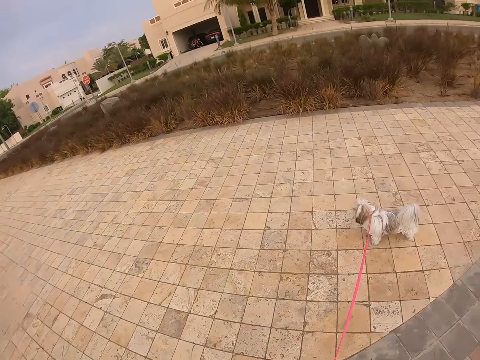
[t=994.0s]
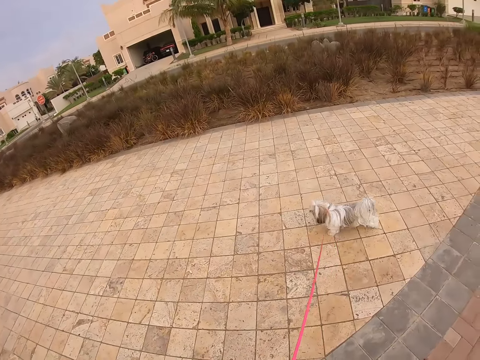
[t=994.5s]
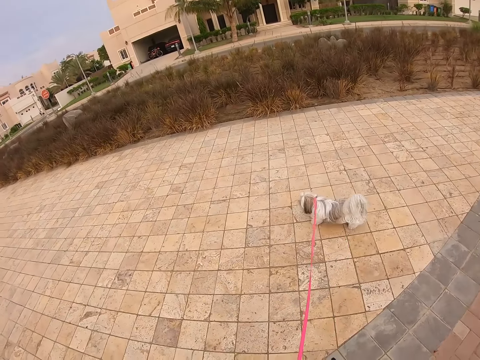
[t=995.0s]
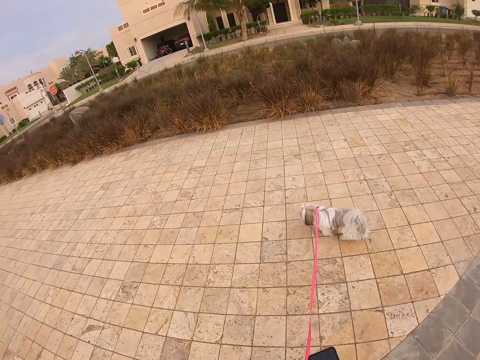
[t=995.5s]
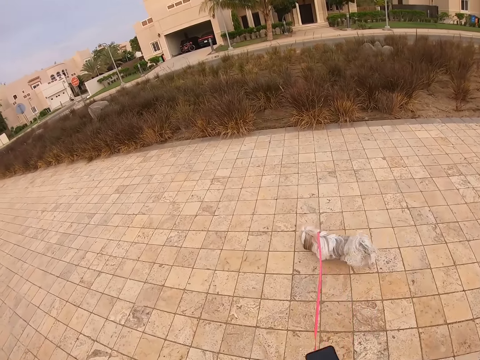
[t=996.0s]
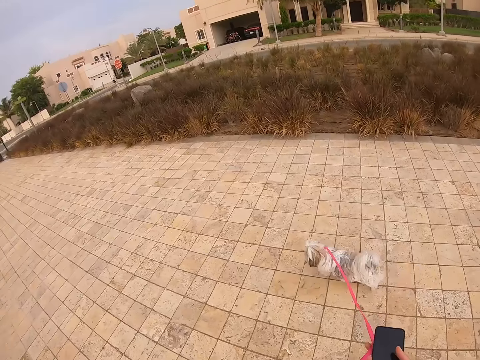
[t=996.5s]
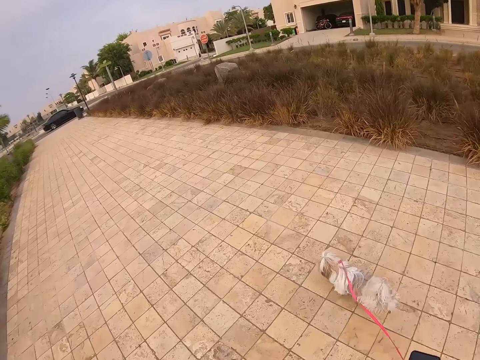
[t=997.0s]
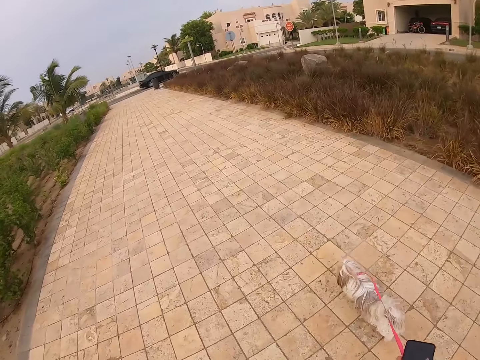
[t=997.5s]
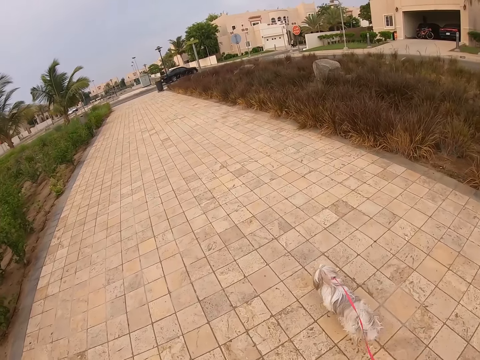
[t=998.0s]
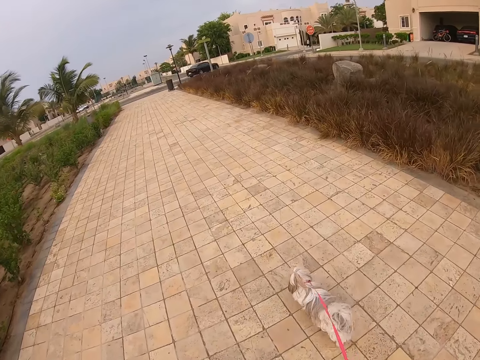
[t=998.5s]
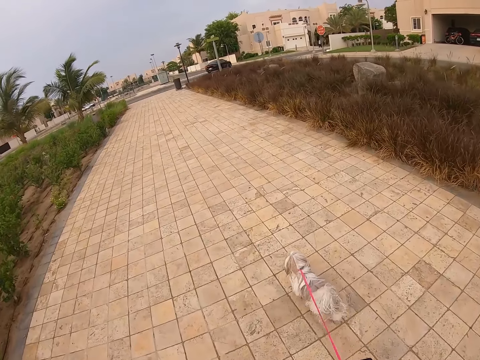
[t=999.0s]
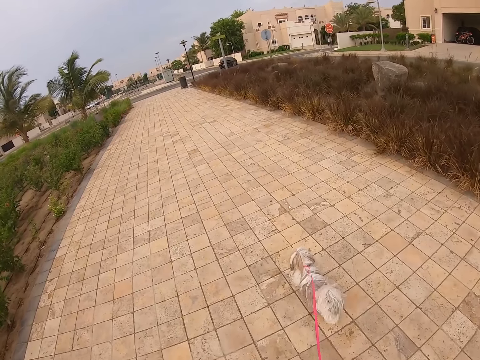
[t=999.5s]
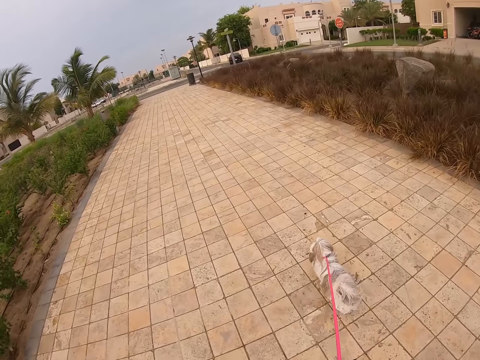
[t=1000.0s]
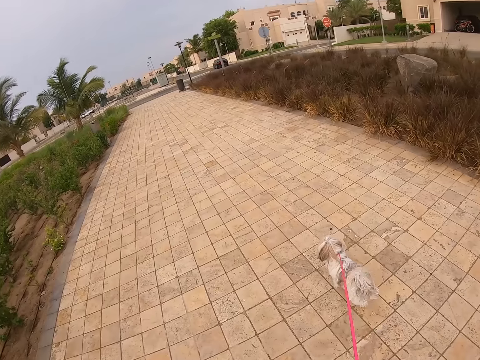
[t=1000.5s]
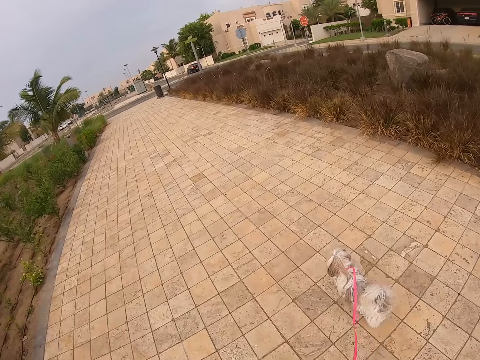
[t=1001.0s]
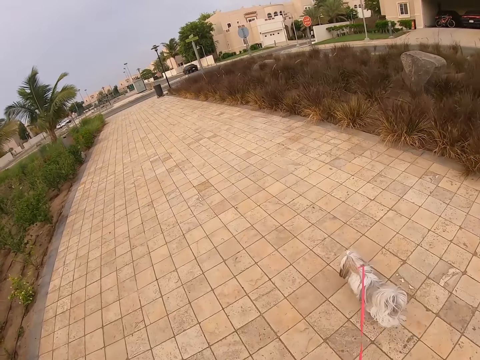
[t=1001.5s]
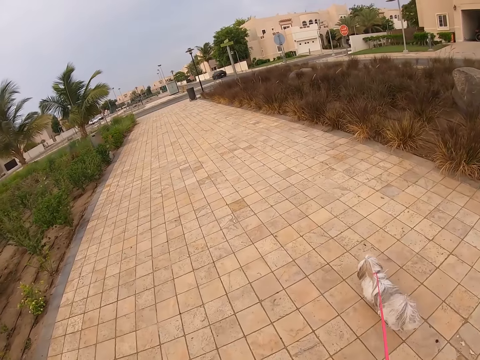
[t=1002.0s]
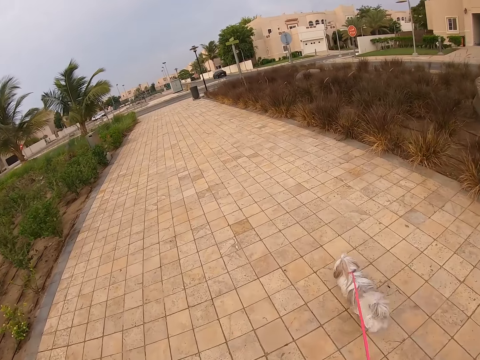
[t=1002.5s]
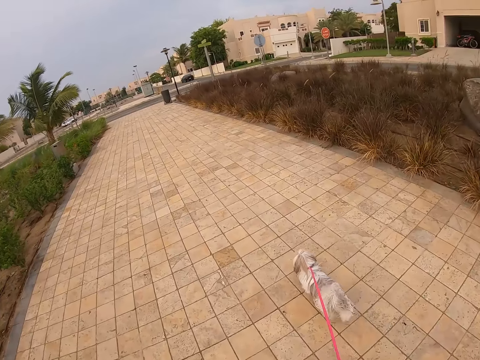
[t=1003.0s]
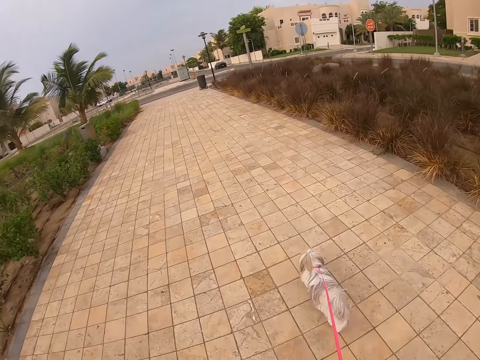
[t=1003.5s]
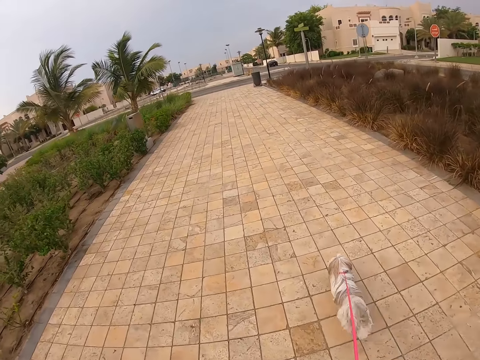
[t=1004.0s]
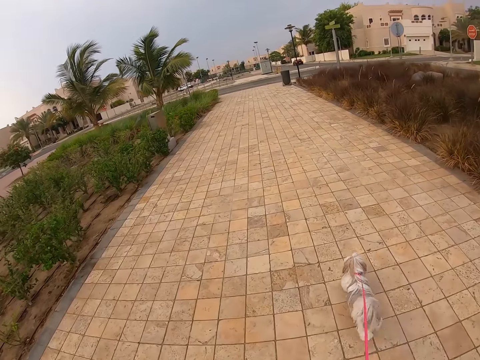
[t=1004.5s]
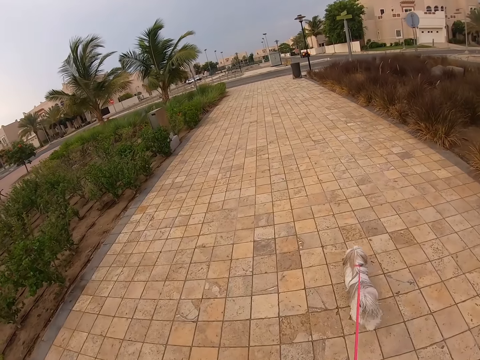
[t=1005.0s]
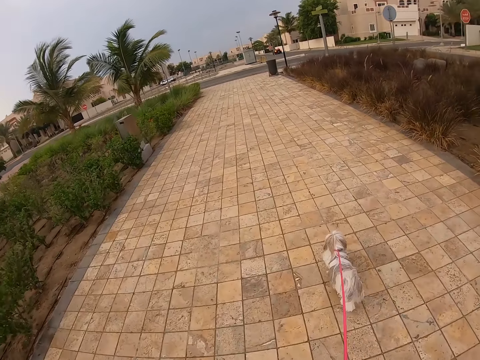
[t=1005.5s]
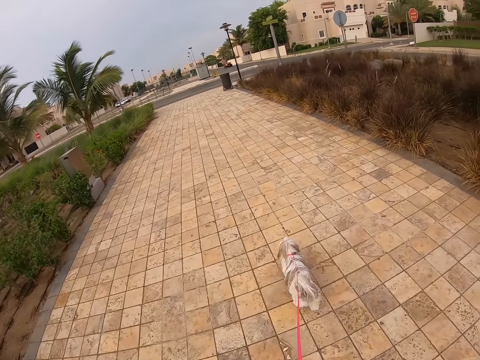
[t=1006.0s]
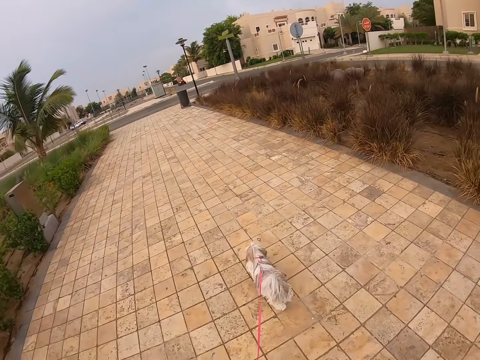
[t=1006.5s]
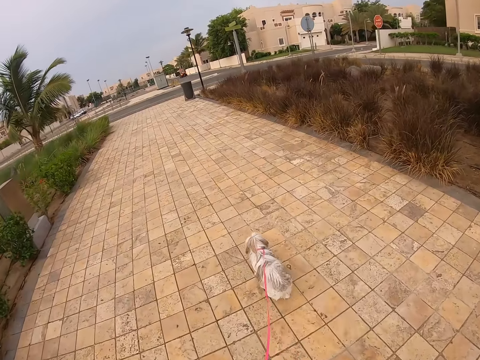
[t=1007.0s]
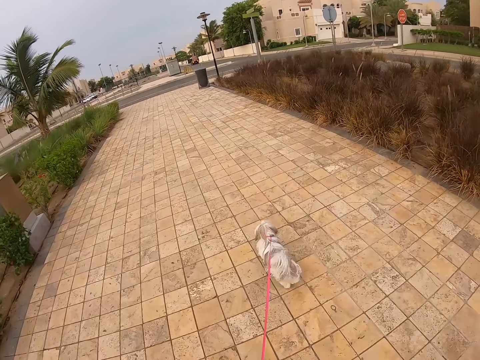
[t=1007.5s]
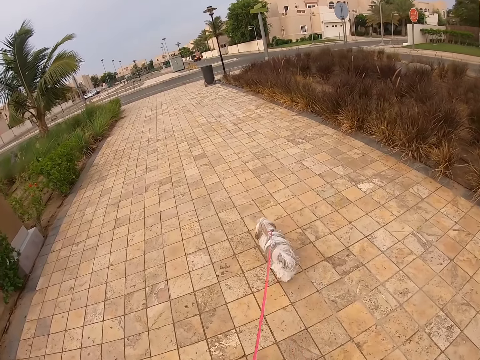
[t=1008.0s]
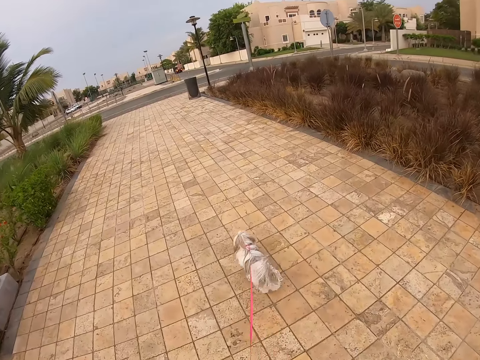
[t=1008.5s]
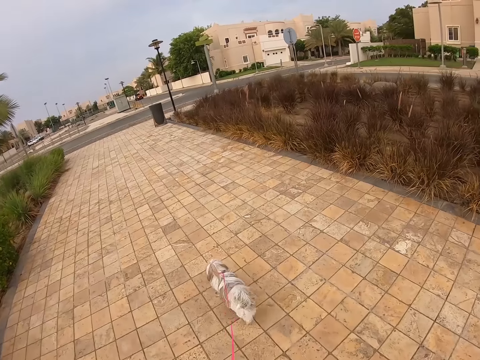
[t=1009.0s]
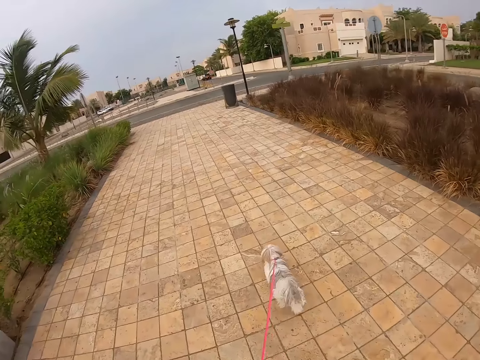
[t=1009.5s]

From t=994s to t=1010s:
The camera wearer looks around. They stop in the pavement with the pet dog. They walk the dog. They walk in the pavement with the pet dog.

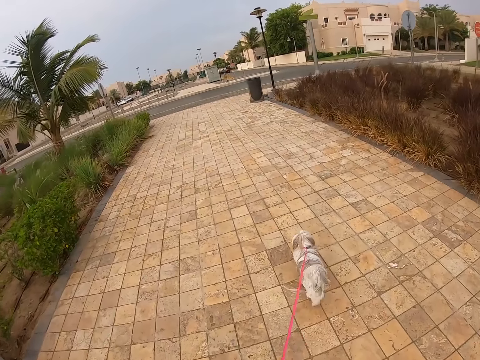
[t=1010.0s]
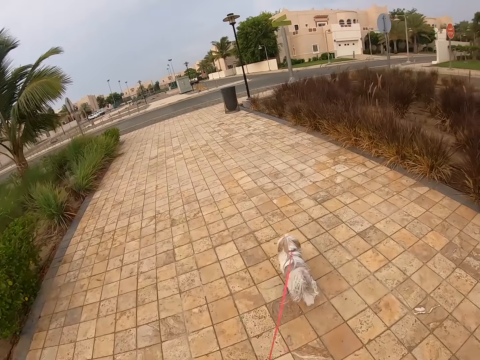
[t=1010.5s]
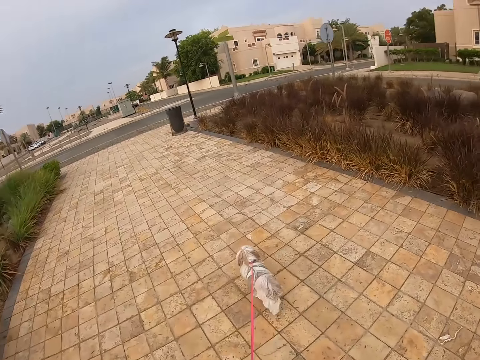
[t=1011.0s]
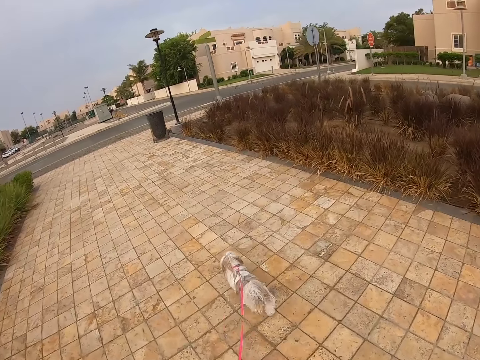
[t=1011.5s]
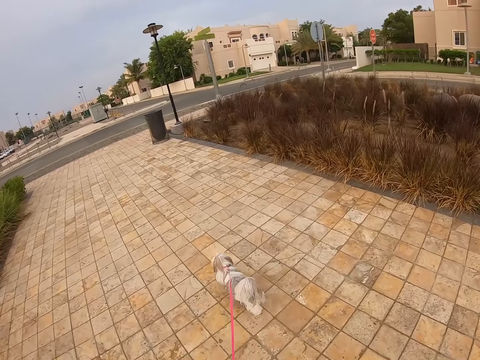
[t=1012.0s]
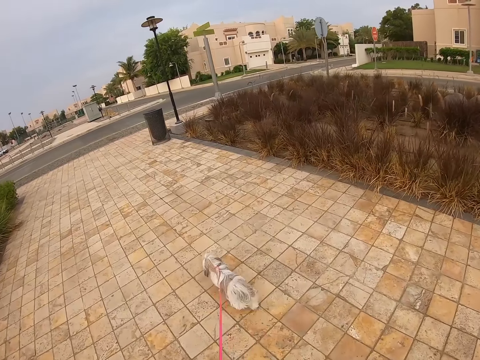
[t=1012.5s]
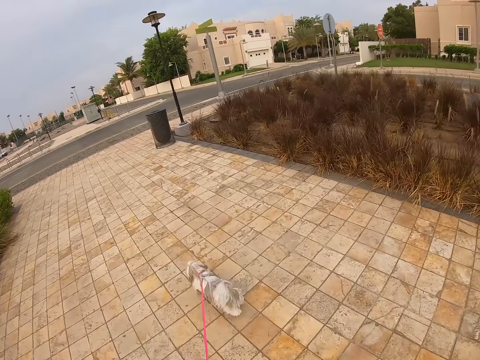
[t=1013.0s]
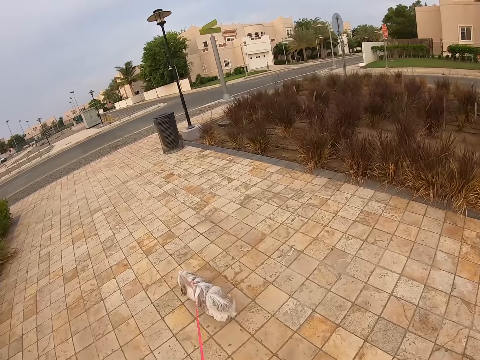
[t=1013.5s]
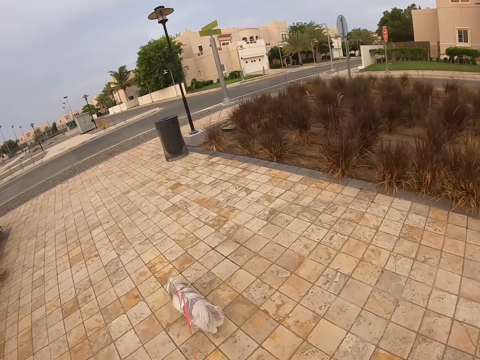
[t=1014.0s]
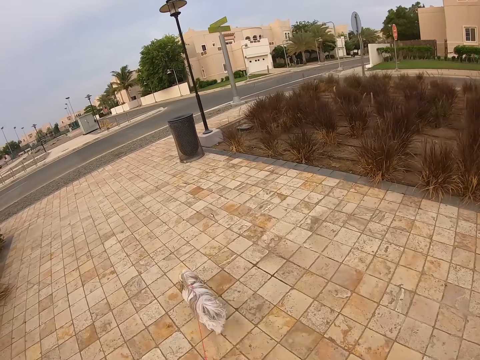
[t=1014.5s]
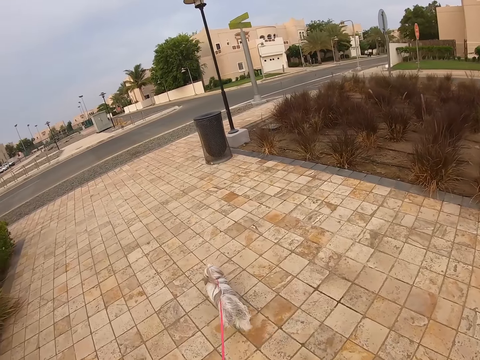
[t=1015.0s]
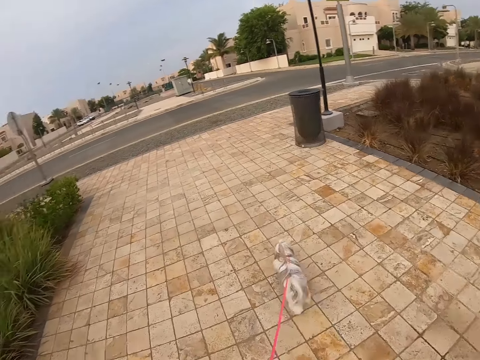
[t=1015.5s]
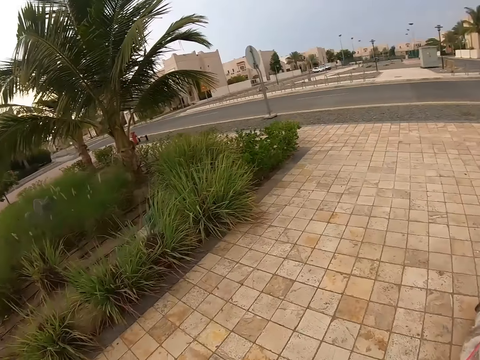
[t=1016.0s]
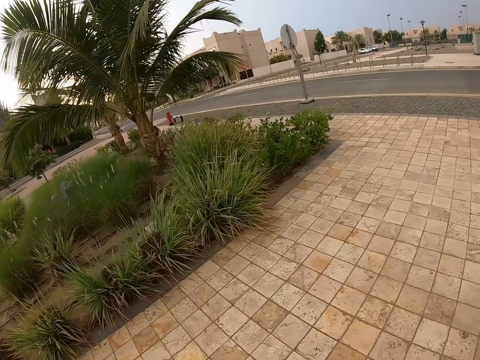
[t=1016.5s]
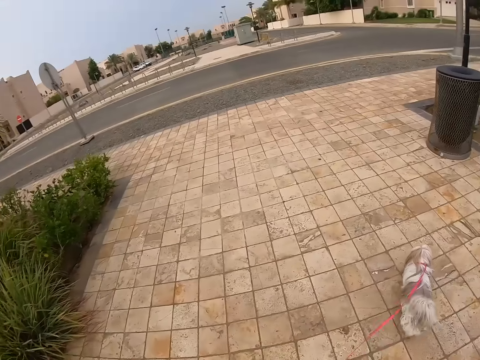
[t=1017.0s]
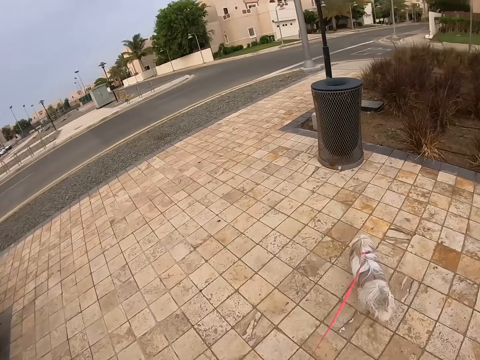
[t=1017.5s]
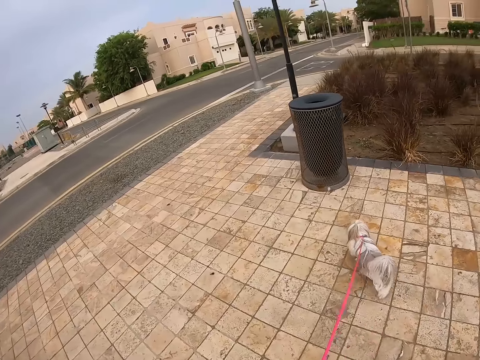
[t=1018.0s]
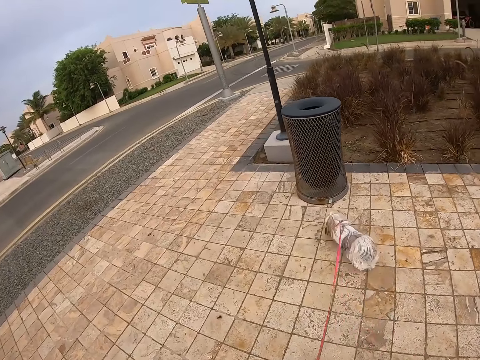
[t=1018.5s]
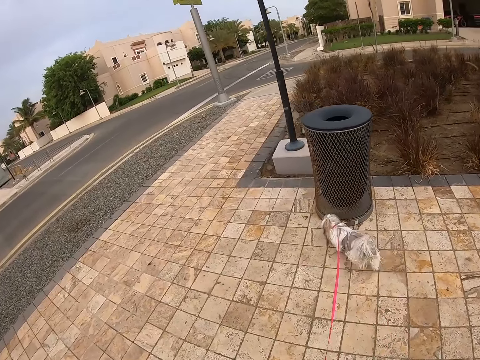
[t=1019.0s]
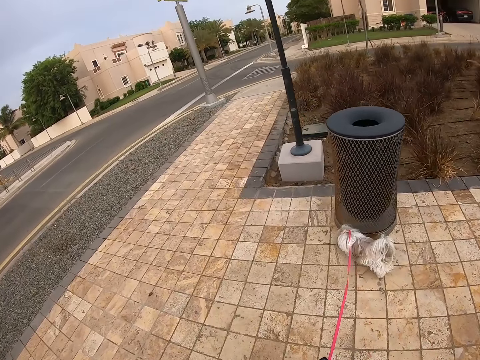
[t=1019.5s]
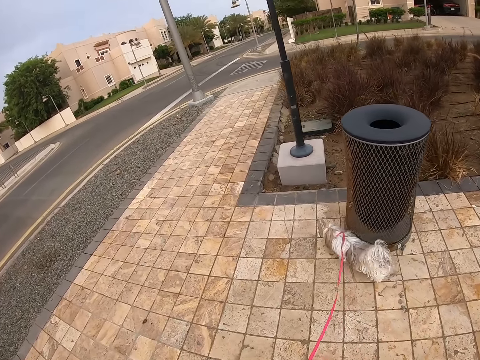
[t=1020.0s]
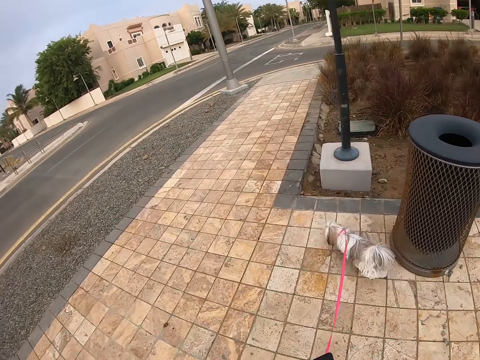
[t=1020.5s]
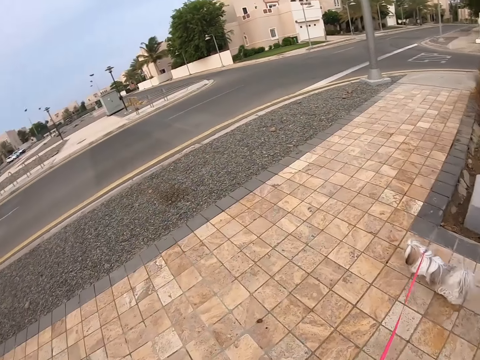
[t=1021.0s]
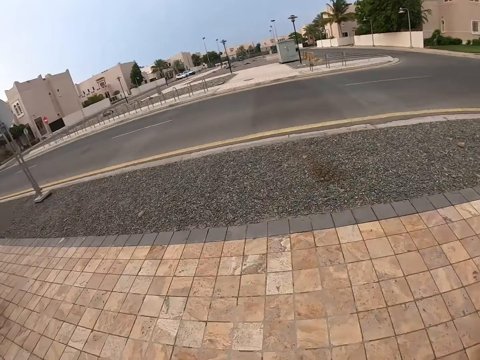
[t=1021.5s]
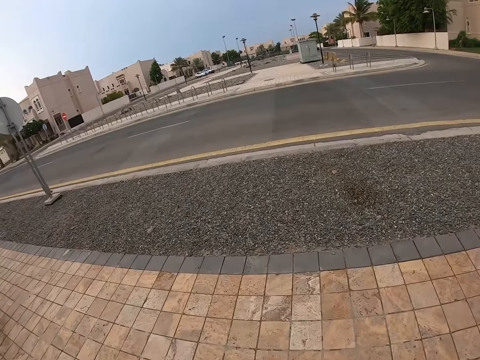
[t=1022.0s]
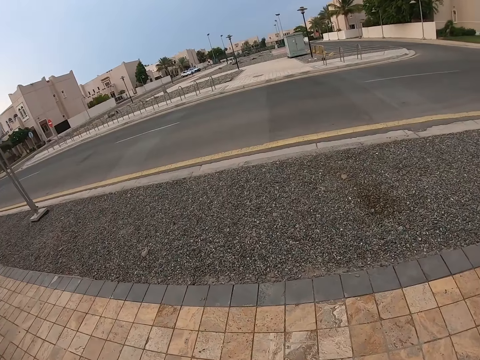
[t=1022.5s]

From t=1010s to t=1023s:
The camera wearer looks around. They walk the dog.
